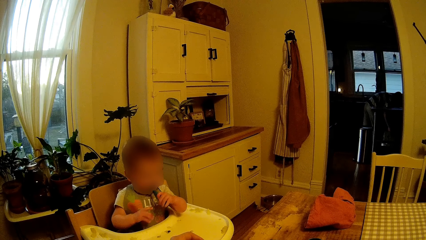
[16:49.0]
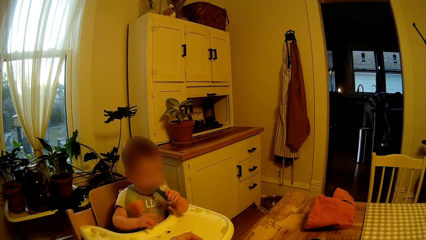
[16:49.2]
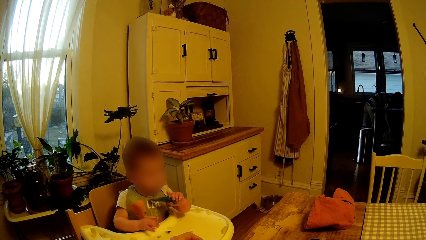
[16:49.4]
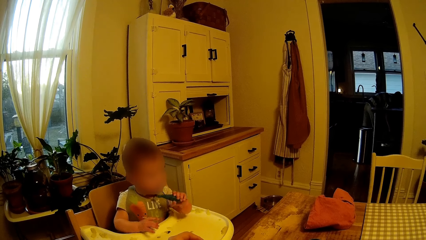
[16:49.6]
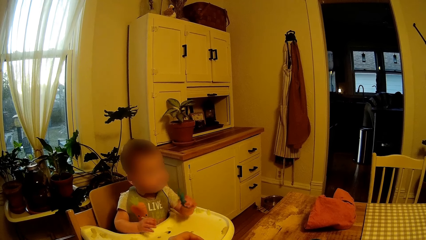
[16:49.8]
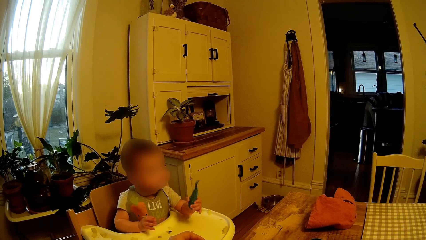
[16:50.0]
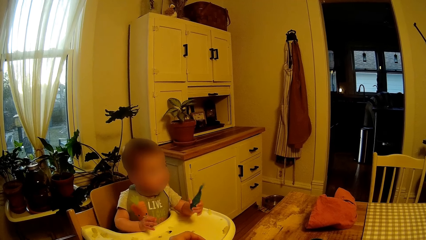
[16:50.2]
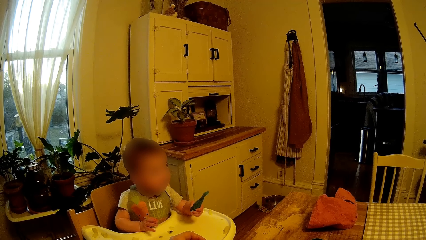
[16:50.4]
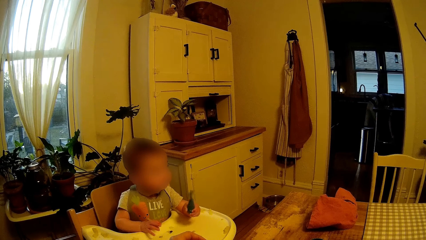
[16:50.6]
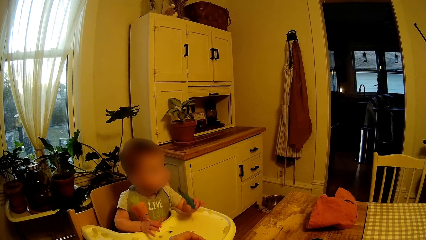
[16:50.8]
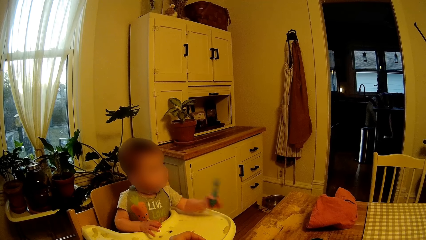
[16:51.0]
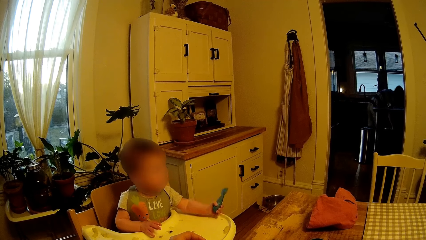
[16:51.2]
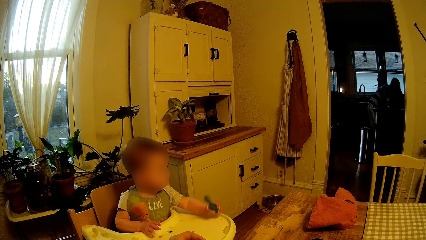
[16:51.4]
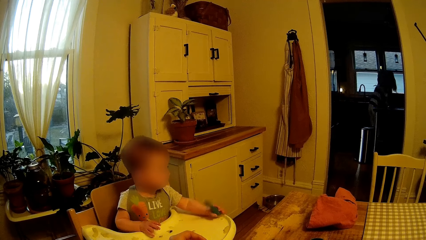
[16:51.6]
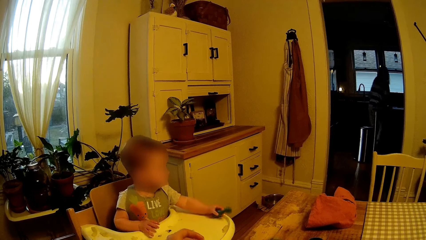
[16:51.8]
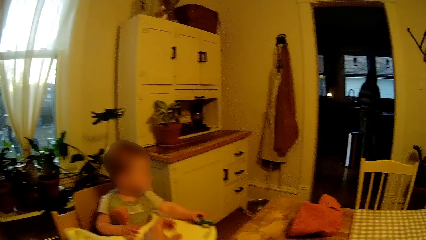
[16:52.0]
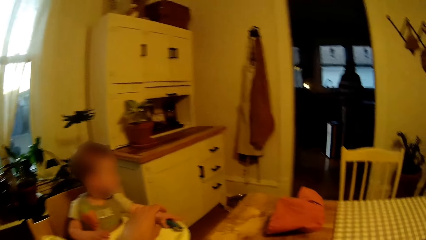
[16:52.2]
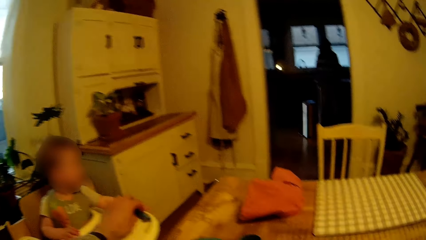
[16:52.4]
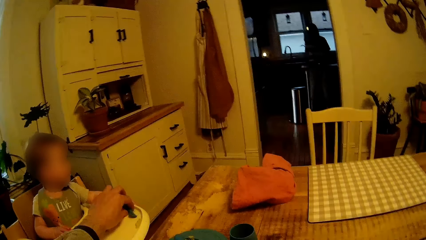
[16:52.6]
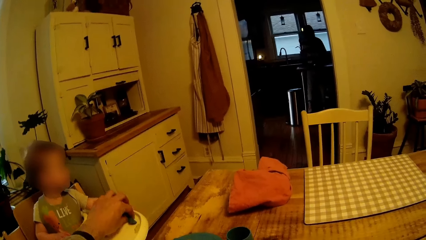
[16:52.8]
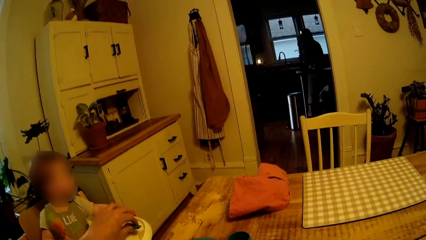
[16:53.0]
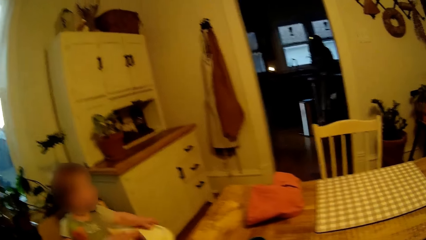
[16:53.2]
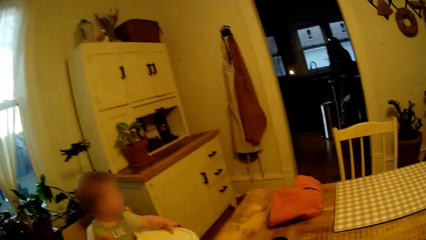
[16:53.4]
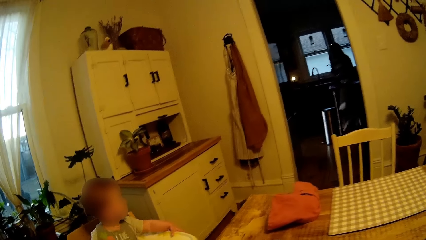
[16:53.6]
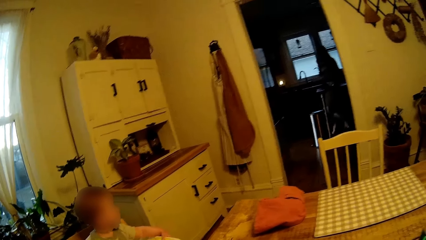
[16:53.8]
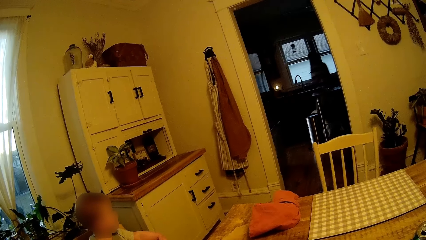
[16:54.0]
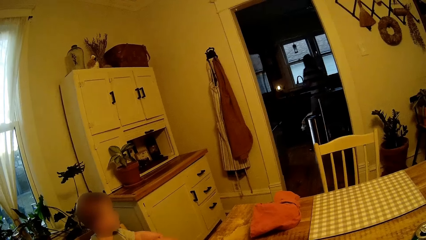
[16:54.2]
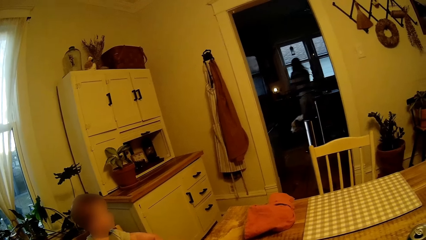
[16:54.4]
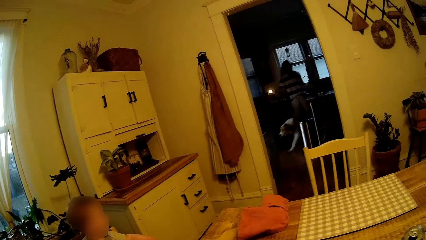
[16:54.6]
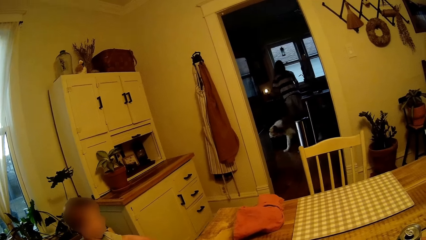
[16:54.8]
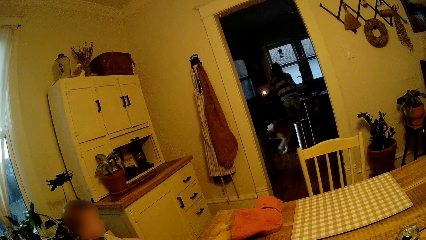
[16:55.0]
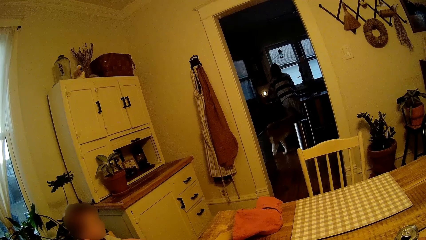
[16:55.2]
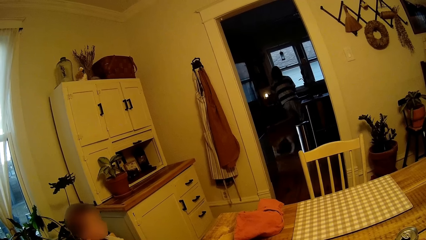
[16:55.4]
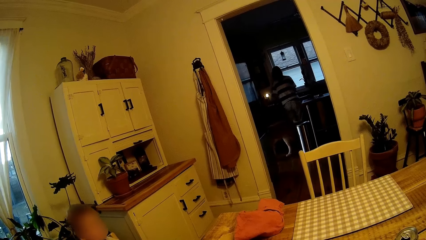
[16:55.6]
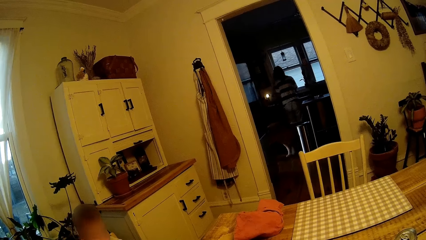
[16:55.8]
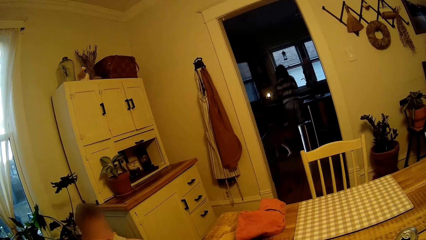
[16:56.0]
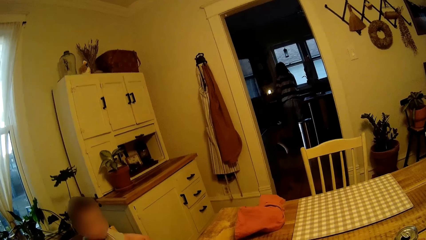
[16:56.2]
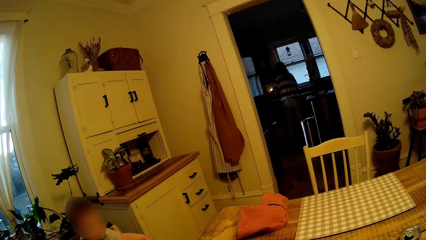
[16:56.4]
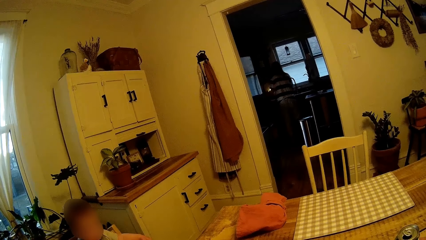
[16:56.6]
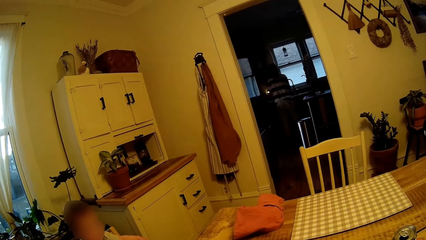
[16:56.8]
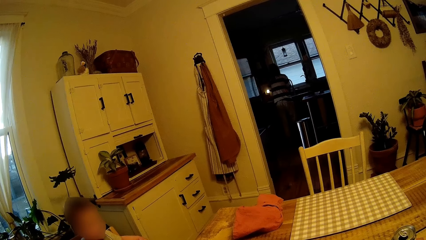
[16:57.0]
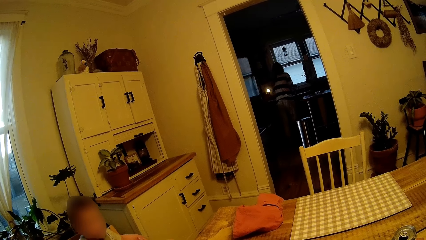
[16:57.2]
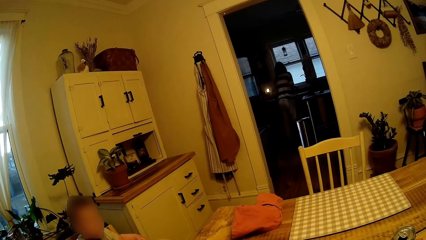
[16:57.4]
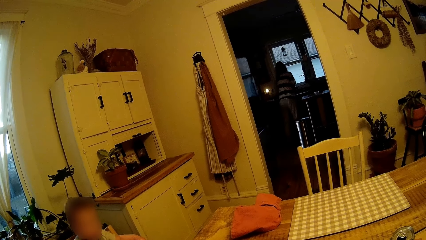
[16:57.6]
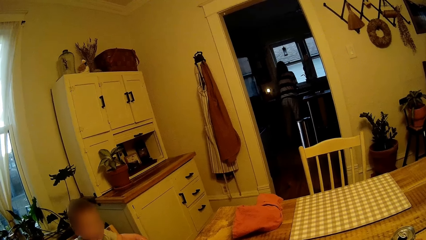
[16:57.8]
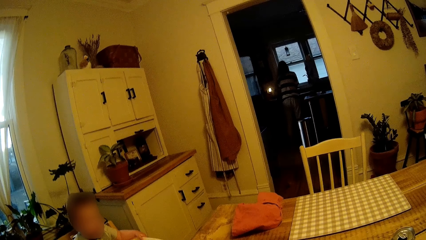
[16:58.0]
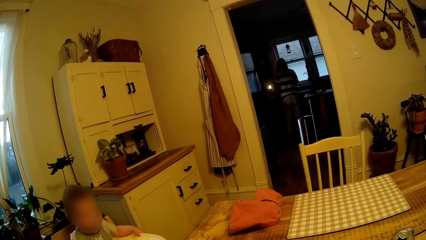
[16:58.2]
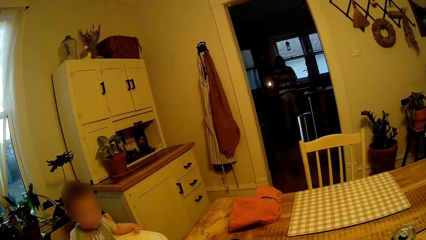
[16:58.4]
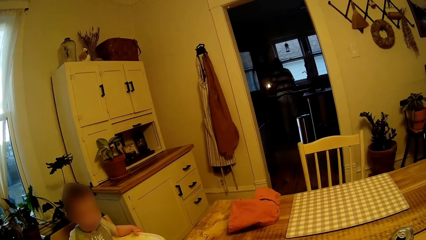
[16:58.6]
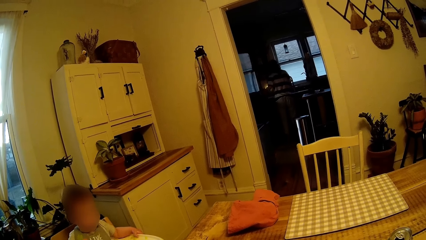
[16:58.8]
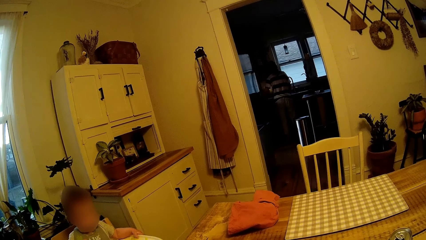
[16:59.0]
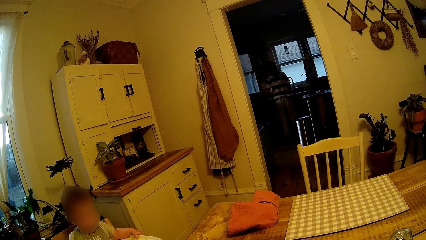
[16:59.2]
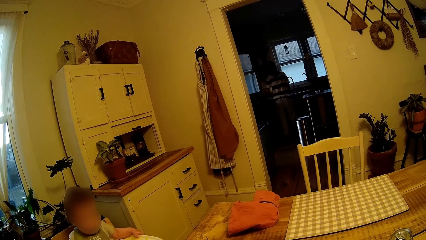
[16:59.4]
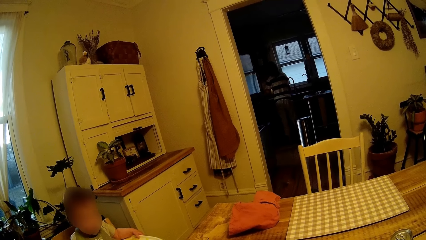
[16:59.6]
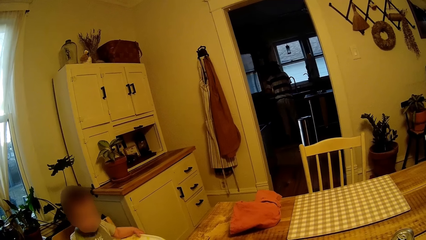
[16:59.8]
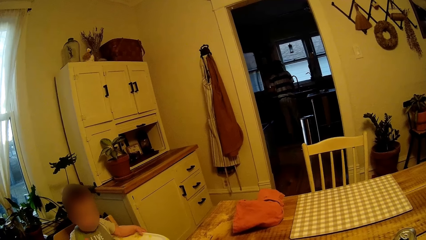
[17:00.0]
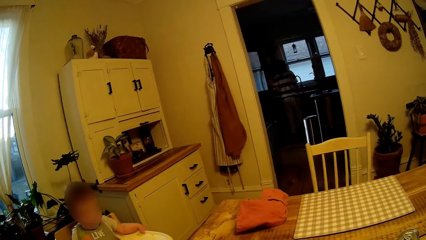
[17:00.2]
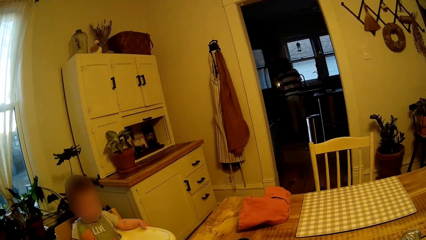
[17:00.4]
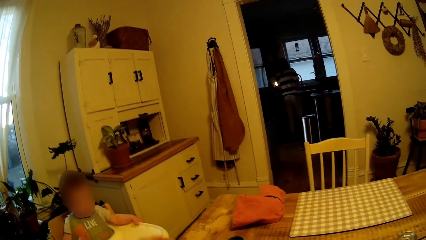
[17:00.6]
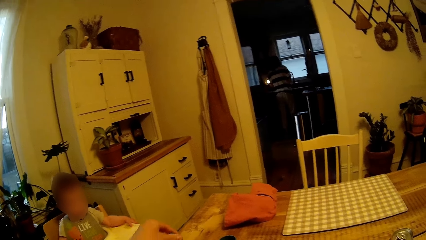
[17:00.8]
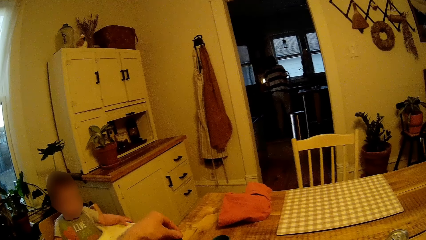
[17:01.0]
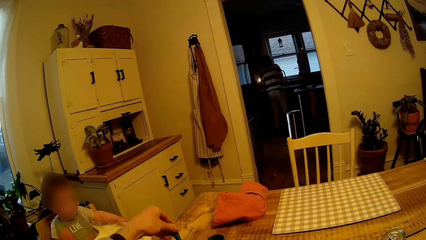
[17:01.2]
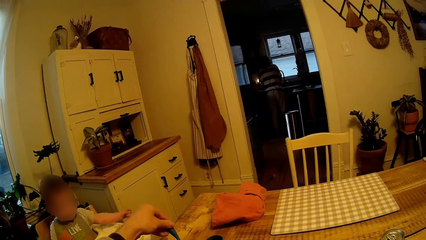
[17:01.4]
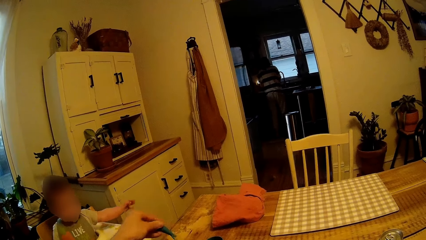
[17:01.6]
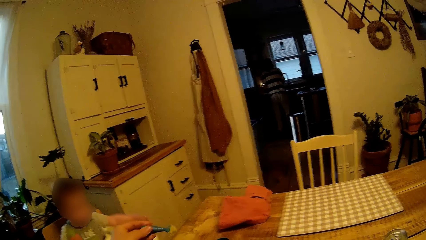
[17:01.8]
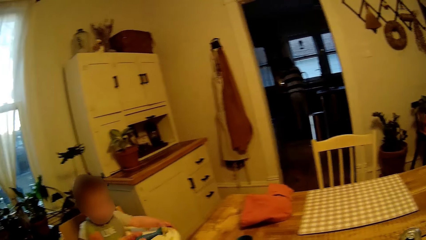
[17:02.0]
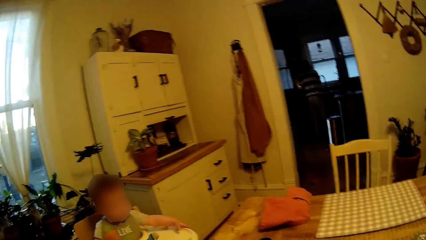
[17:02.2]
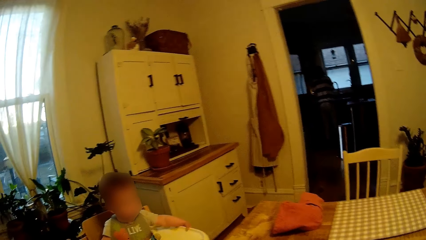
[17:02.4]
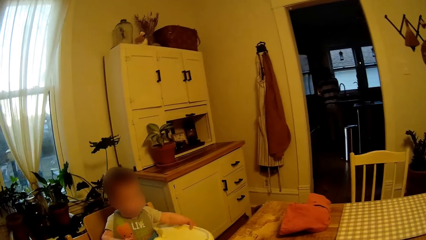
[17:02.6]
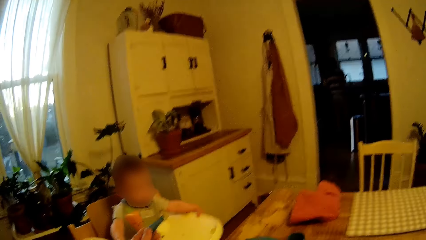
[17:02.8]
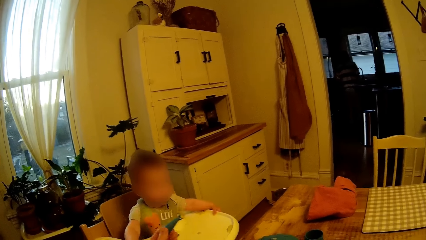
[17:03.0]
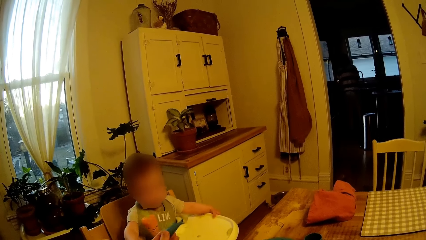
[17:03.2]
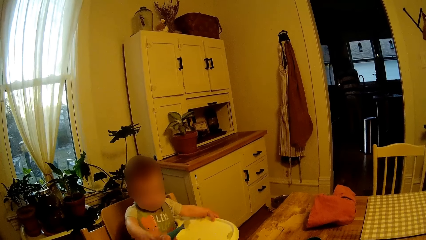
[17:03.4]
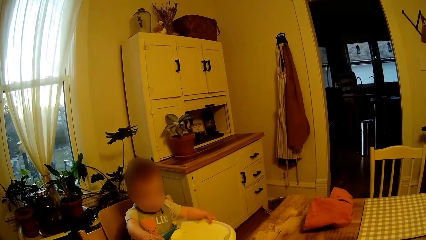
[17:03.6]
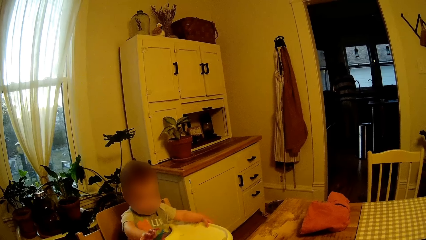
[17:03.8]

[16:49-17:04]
The baby holds the spoon with his left hand. The camera wearer takes the spoon from the baby with his left hand. The dog walks out of the kitchen. The woman moves in front of a sink. The camera wearer takes some cereal with the spoon in his right hand. He holds out the cereal on the spoon in his left hand to the baby.
